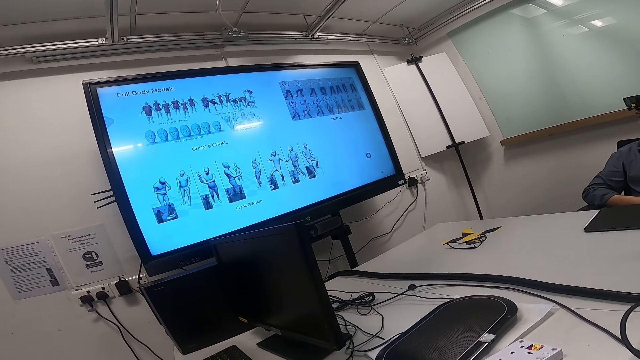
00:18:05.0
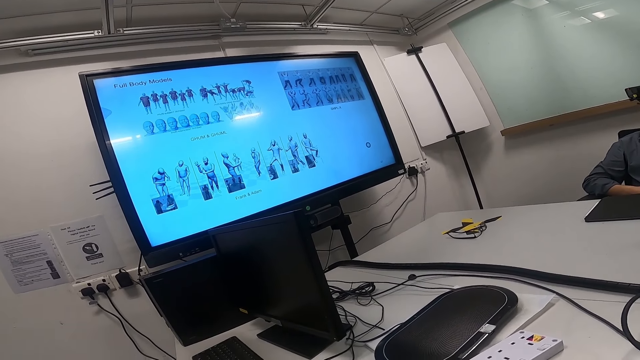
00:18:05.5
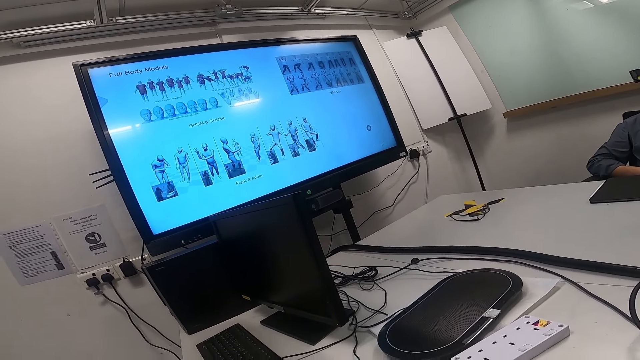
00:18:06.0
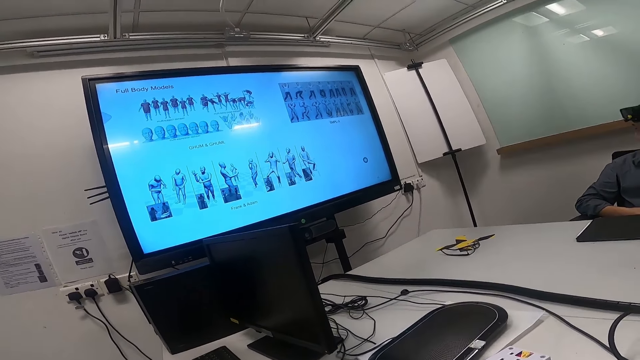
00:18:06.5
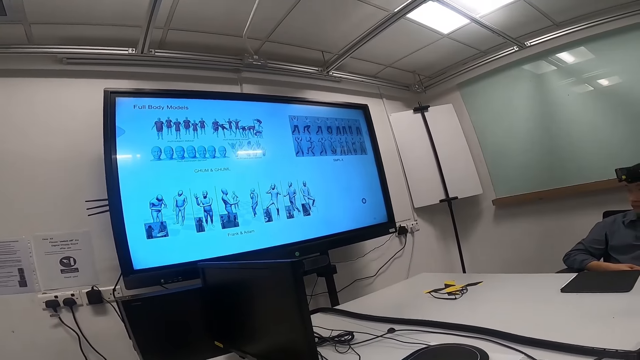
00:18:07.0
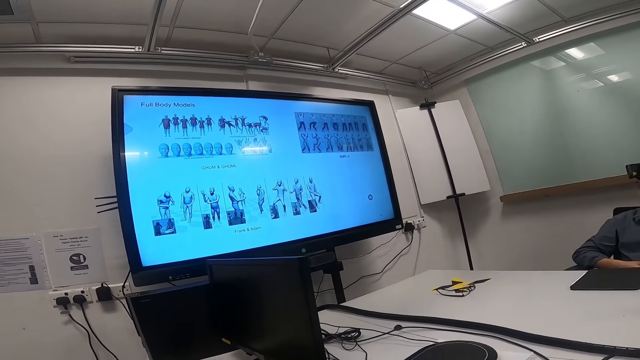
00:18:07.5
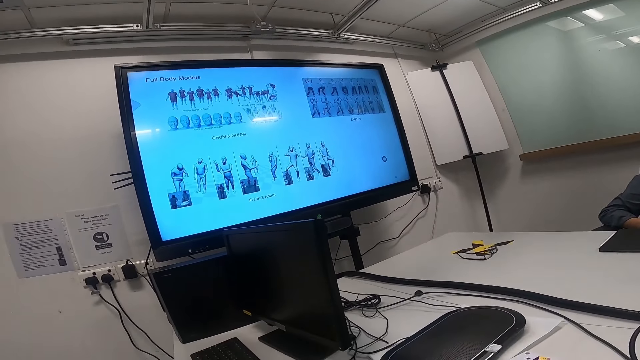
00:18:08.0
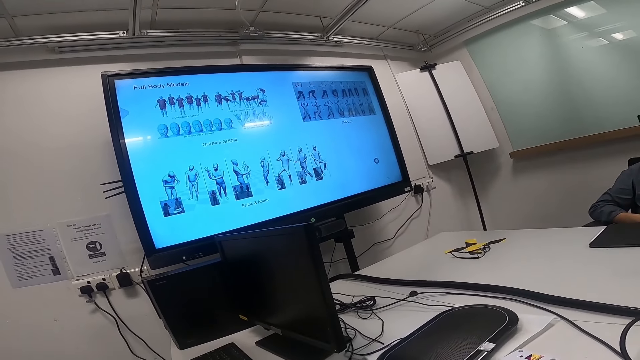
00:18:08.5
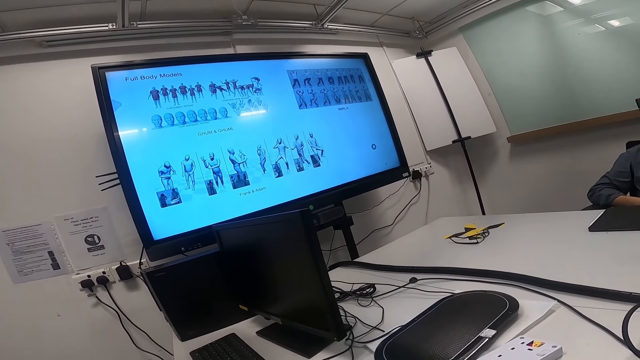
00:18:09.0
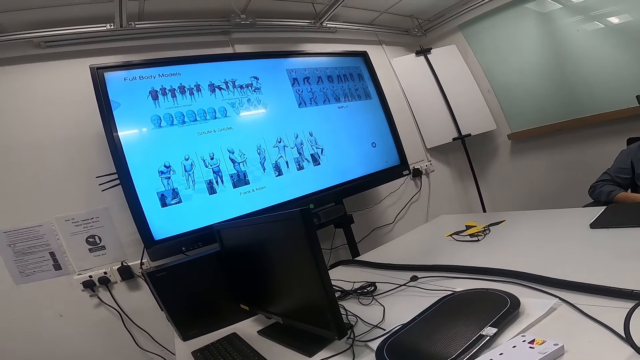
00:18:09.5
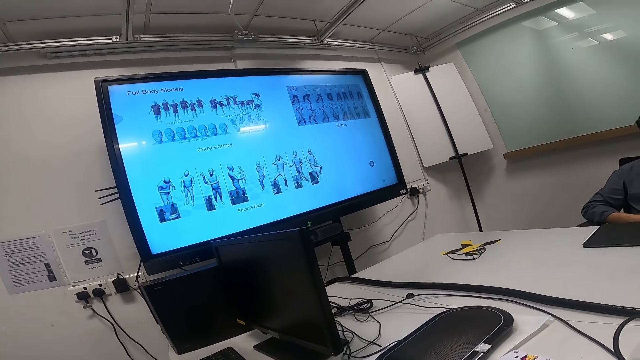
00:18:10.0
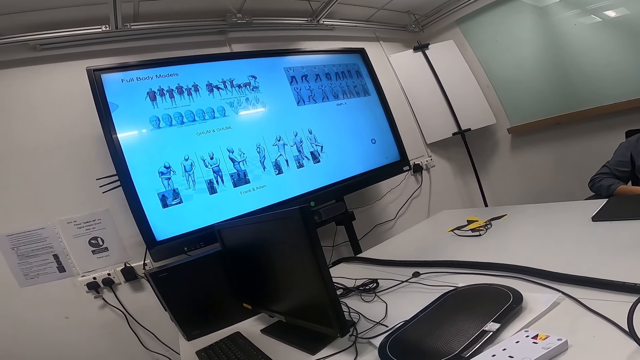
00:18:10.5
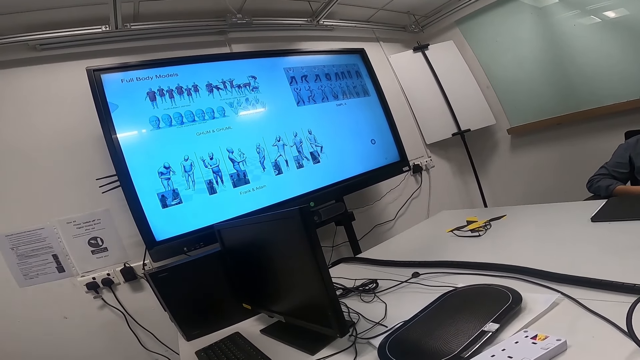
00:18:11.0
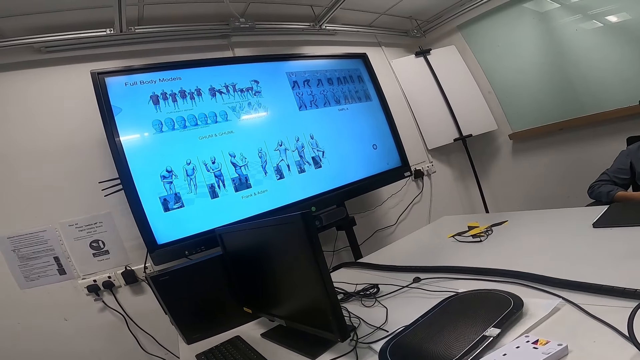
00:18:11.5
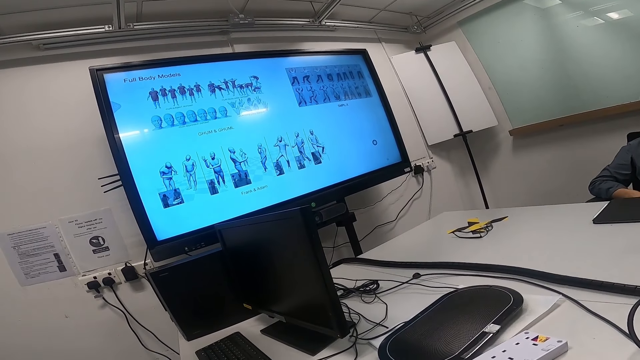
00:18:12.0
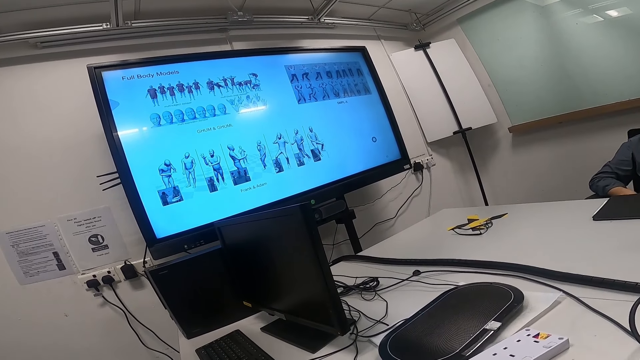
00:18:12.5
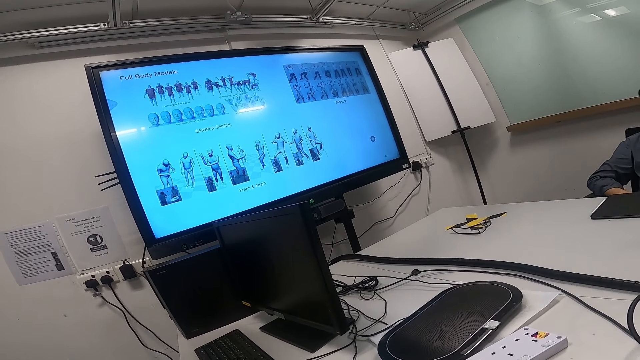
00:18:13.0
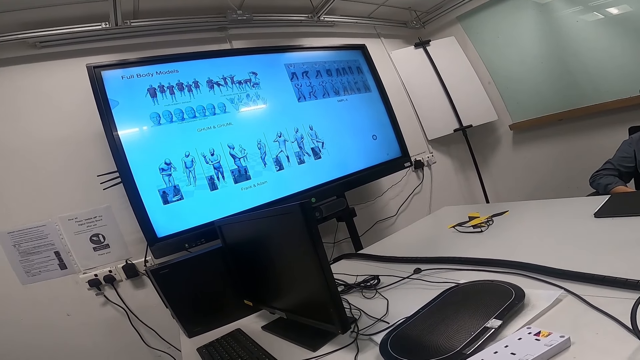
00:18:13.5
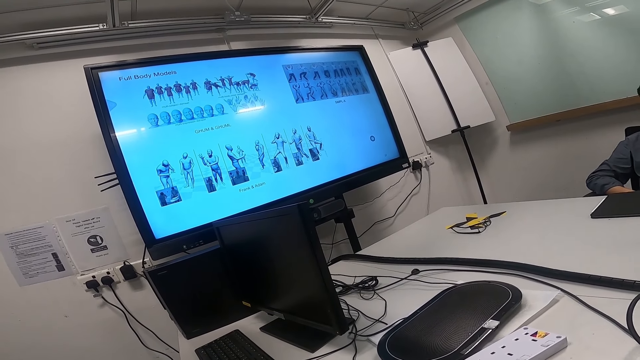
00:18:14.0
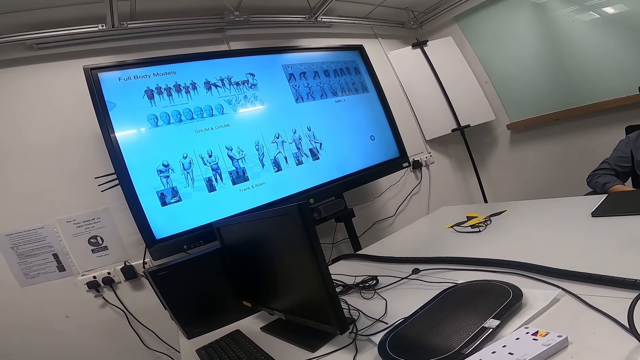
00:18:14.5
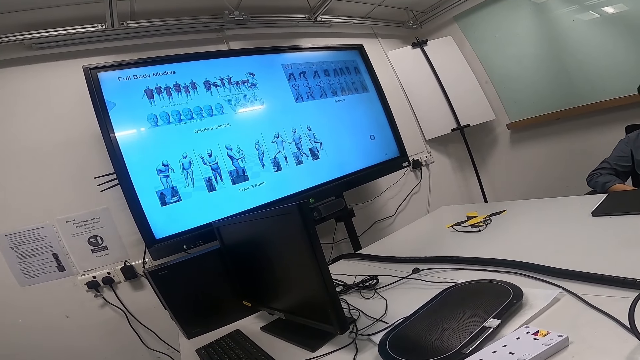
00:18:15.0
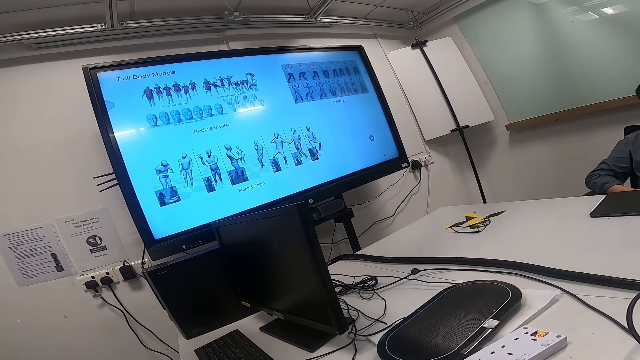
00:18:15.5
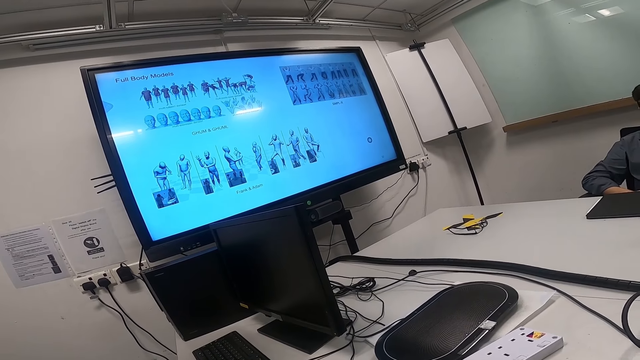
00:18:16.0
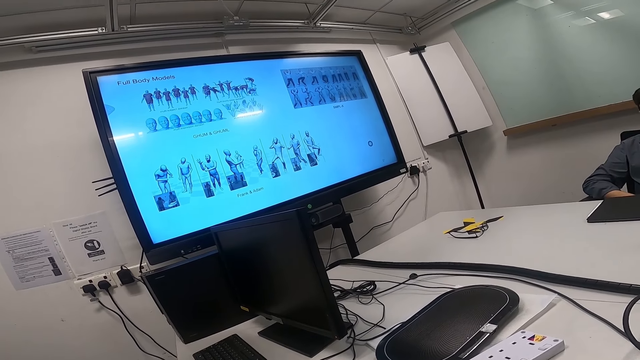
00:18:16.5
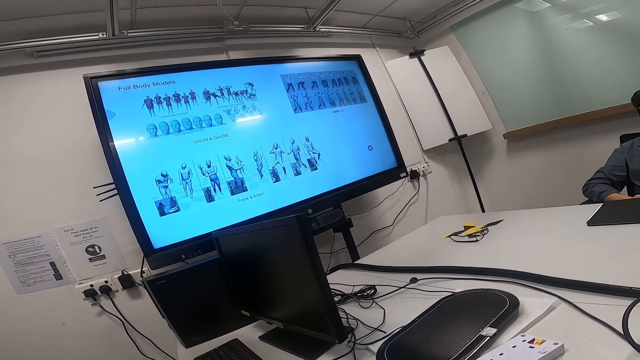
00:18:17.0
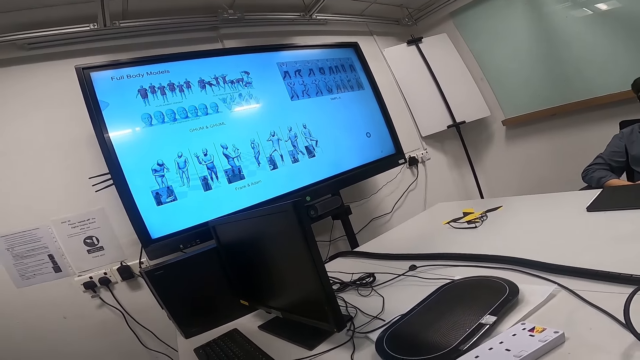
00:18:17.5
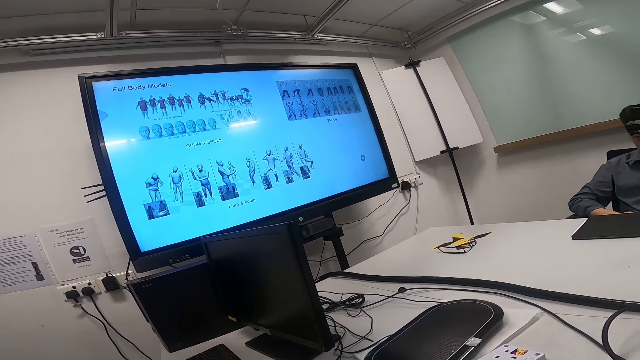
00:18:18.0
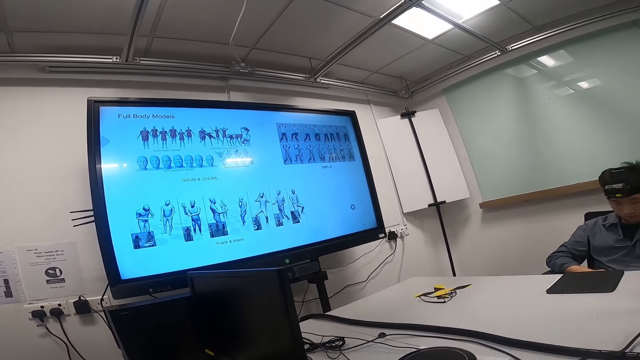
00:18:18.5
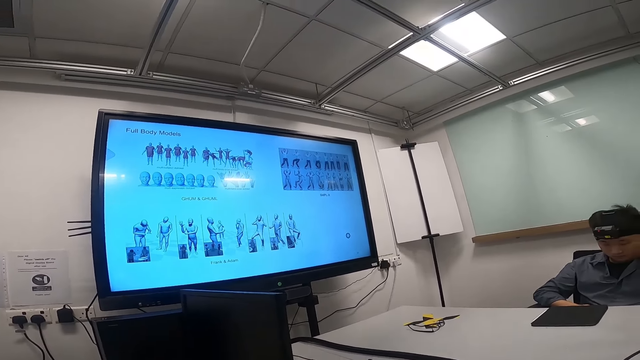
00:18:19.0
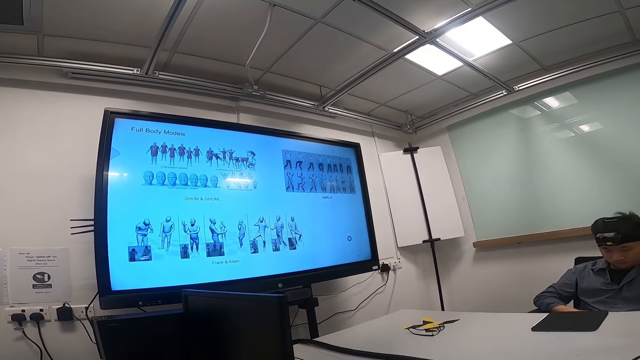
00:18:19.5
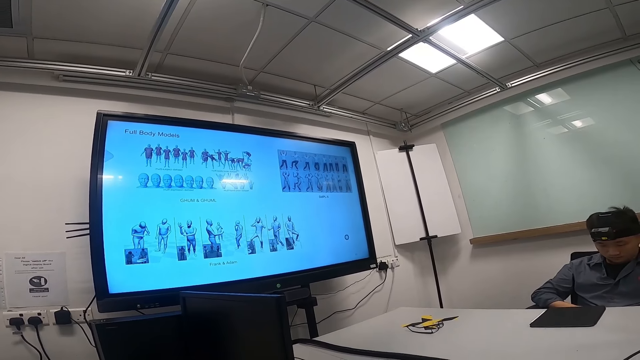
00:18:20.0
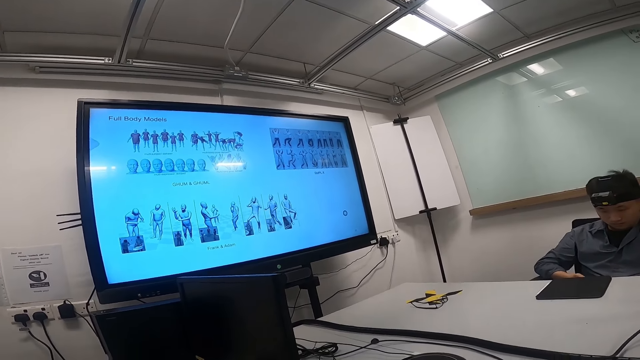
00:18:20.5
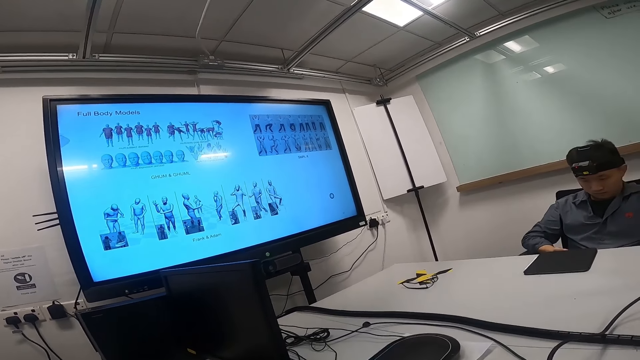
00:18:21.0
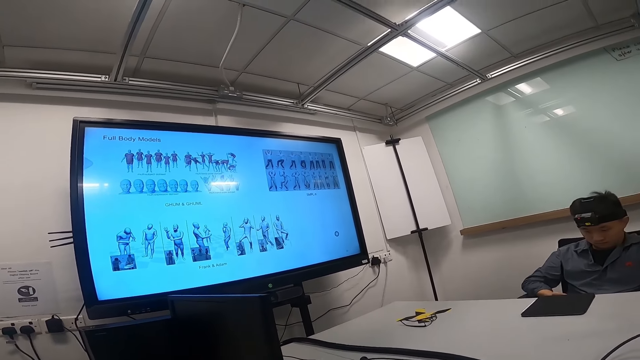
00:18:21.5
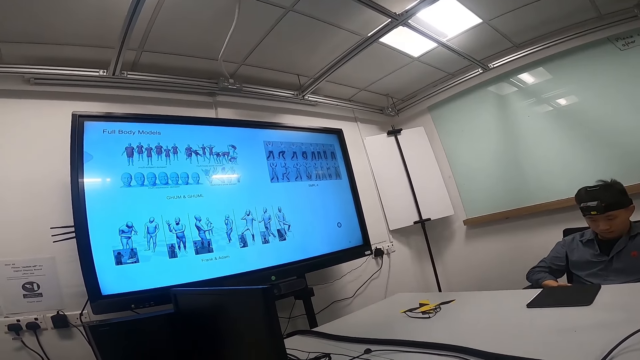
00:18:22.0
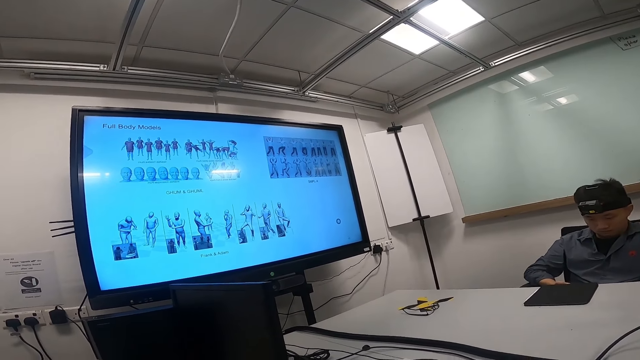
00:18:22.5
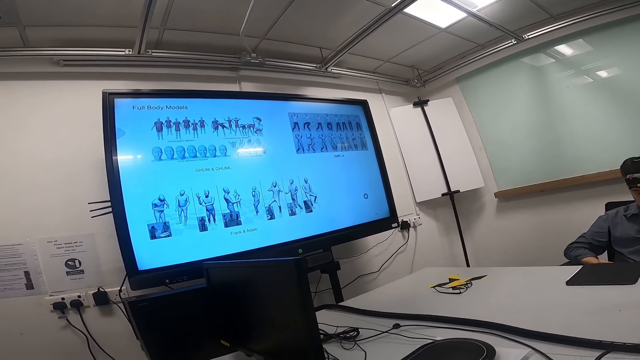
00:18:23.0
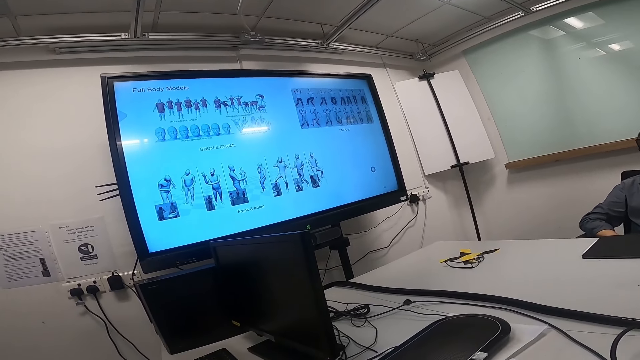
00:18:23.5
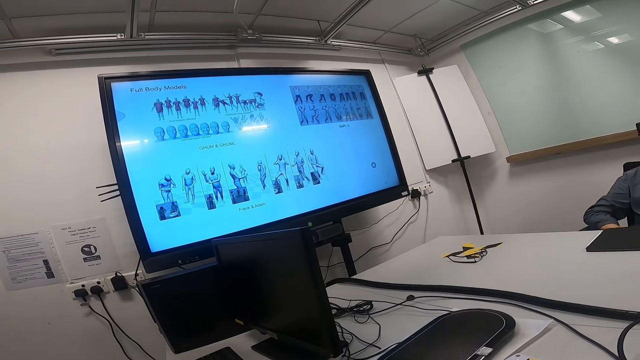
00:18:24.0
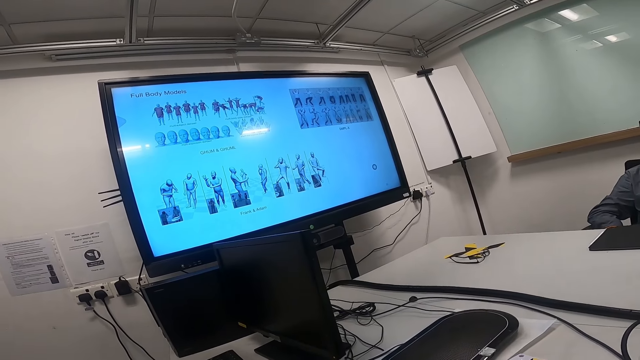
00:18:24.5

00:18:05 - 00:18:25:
The camera wearer watches the news on the smart TV. They watch the news on the smart TV again.
